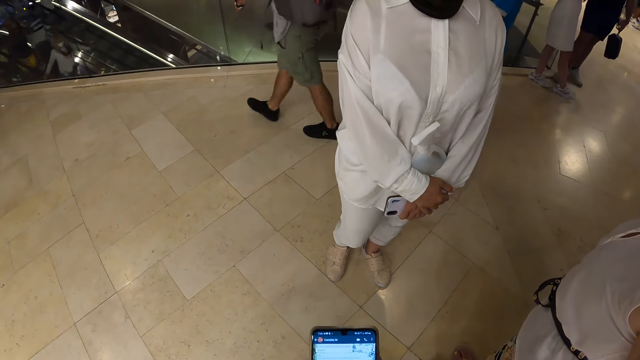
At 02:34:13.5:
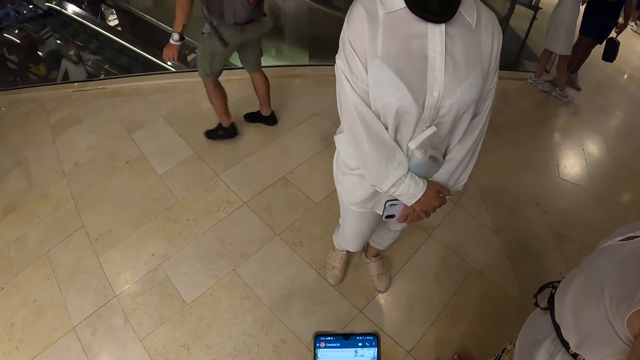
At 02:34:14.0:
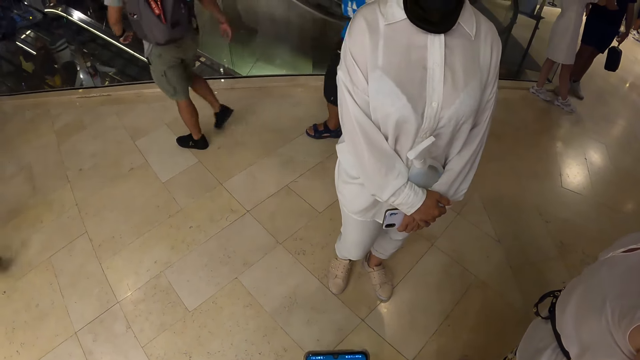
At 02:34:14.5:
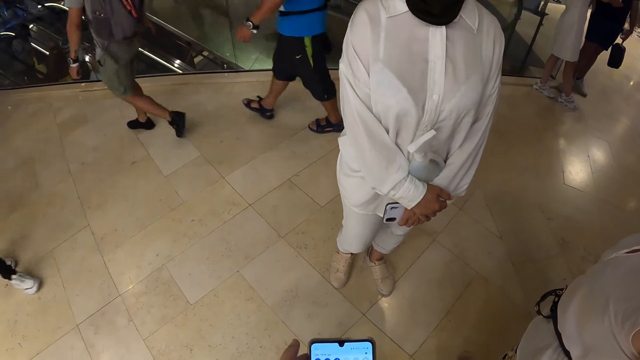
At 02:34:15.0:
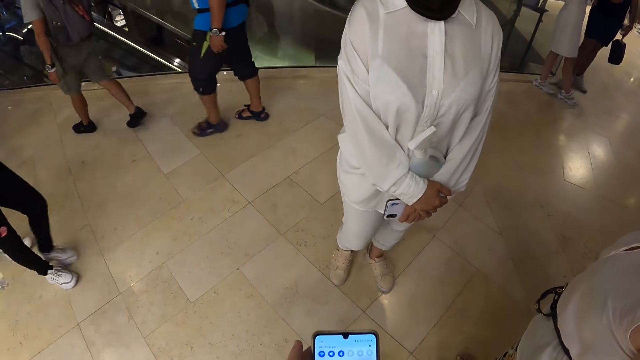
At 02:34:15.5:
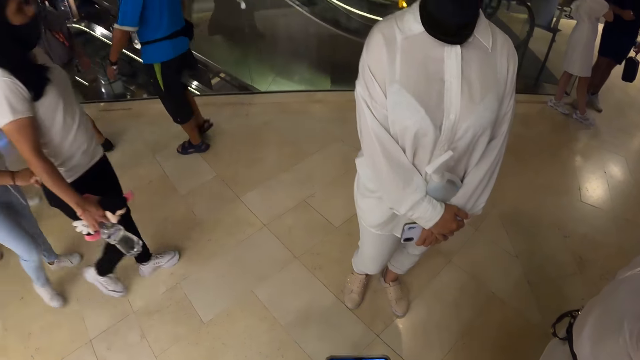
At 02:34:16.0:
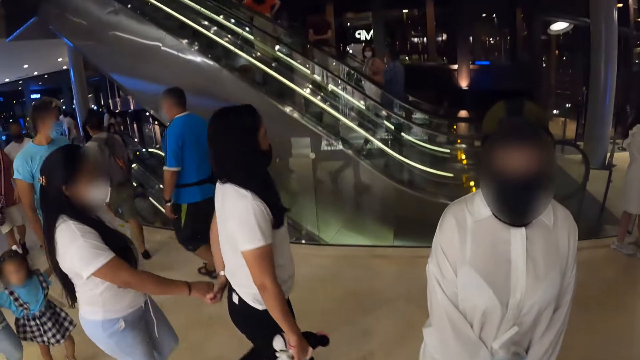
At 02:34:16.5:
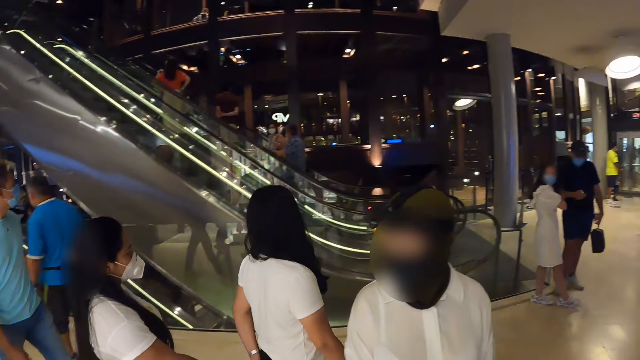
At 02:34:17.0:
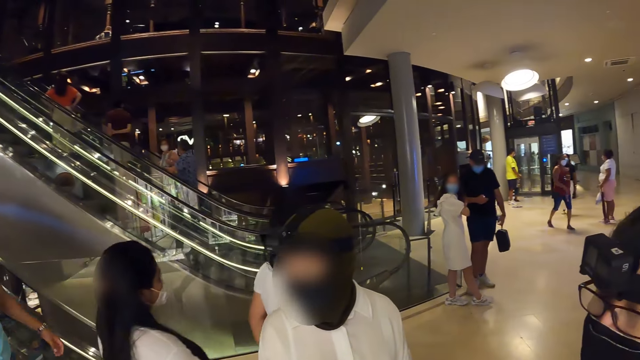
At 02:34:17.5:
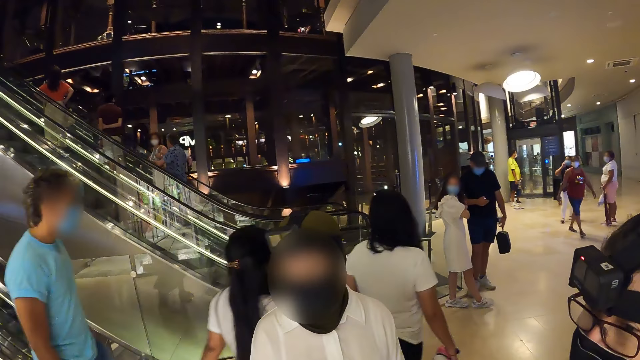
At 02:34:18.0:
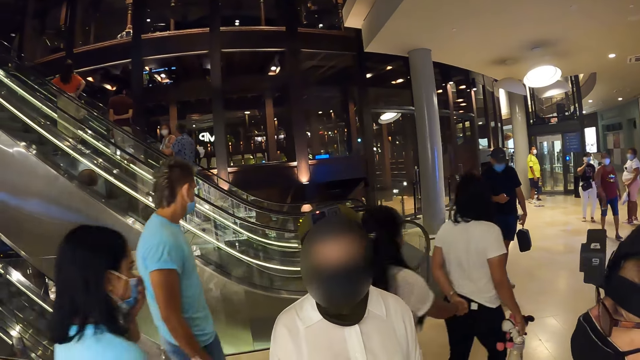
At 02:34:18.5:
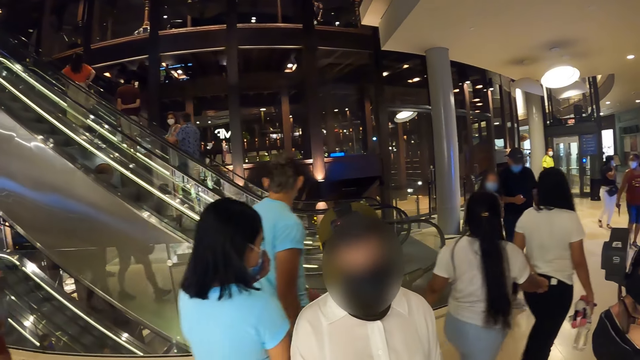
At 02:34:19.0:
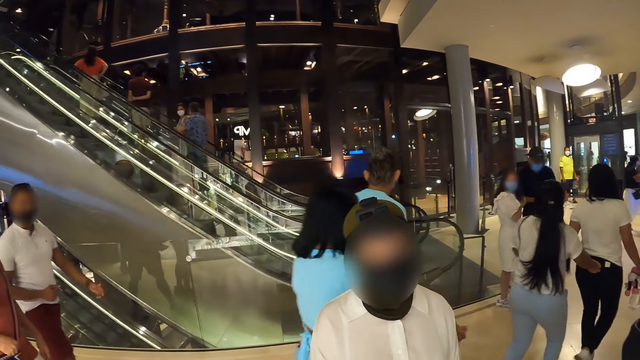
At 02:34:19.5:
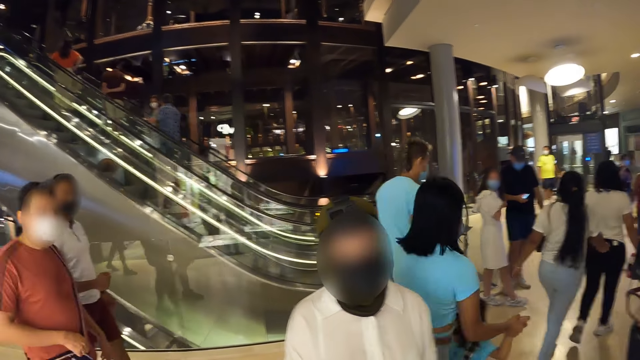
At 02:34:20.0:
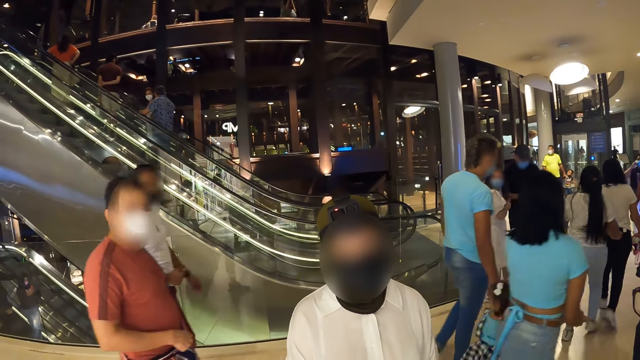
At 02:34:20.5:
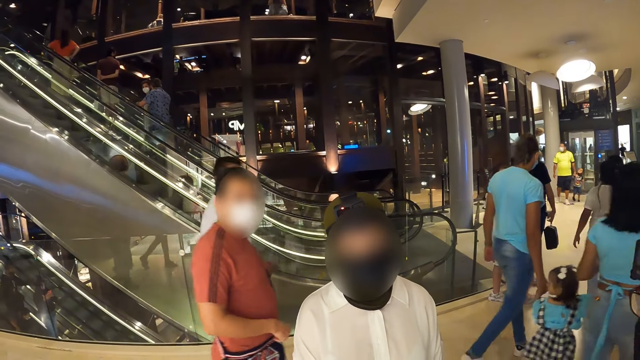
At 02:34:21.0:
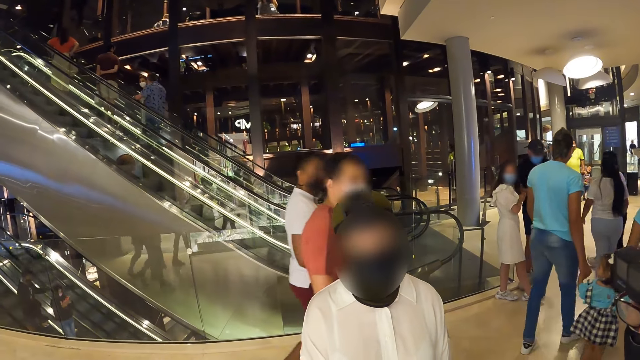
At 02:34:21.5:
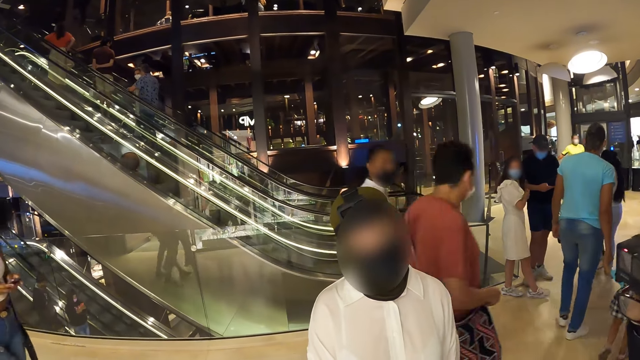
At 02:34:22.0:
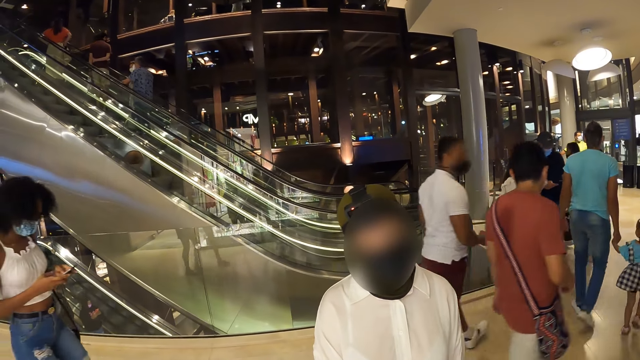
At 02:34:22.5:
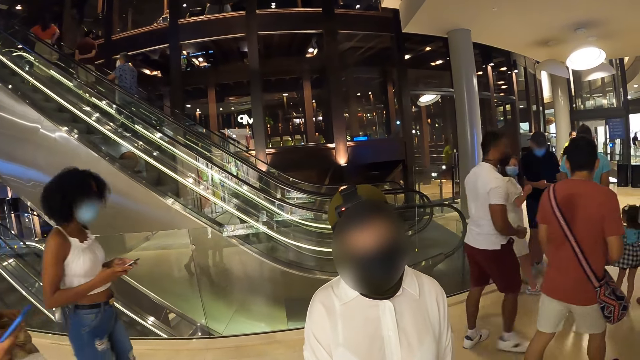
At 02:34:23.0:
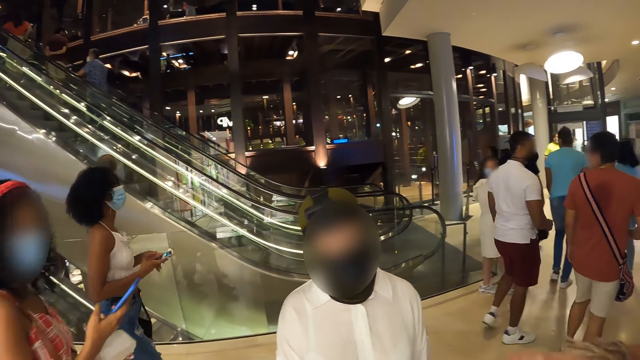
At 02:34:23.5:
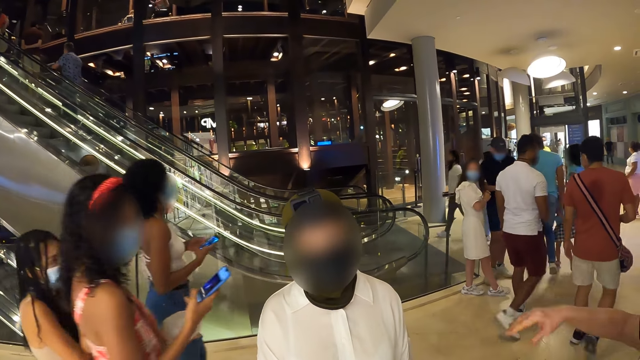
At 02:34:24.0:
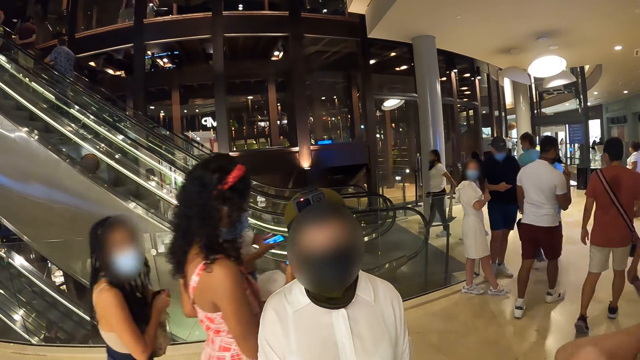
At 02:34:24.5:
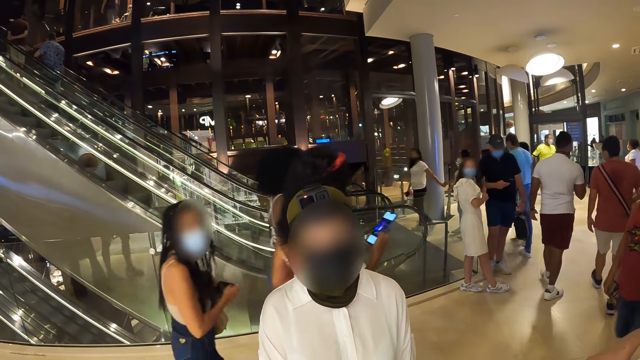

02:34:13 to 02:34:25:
A group of people walk past the camera wearer. The camera wearer converses with a person. The woman interacts with the camera wearer and another woman.

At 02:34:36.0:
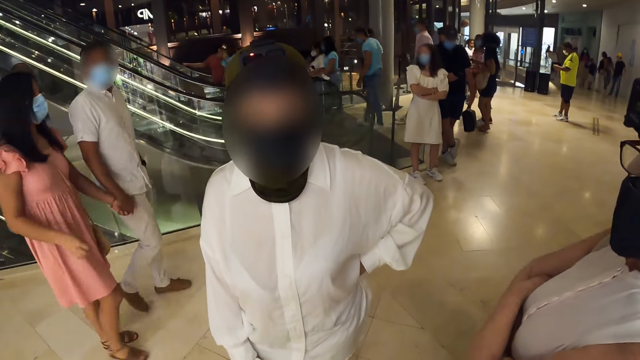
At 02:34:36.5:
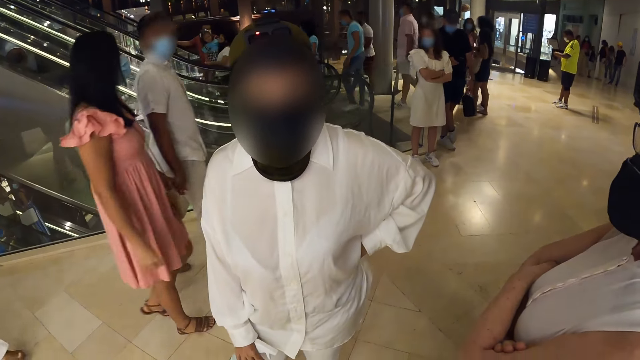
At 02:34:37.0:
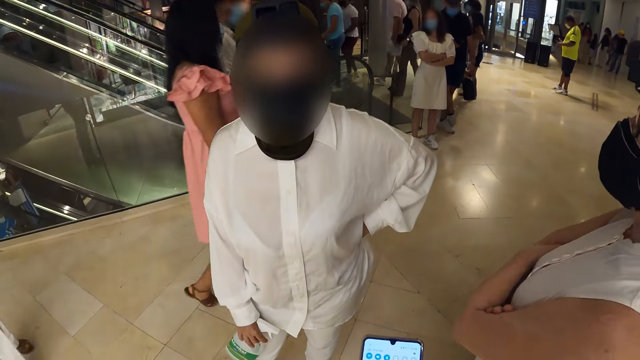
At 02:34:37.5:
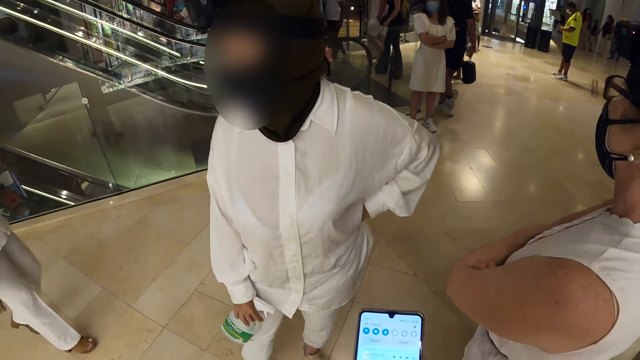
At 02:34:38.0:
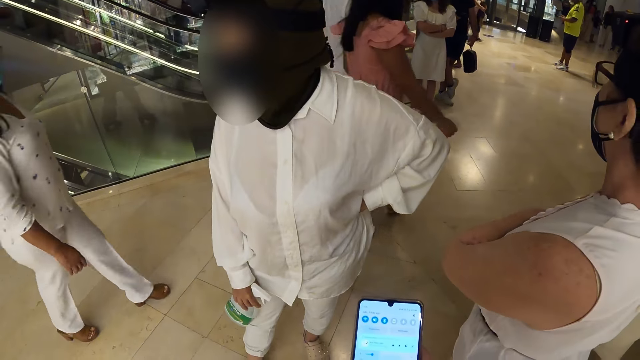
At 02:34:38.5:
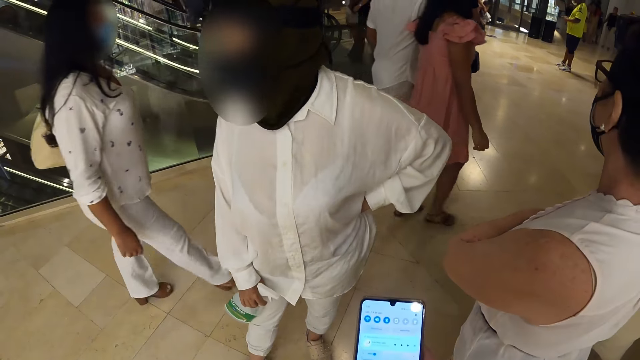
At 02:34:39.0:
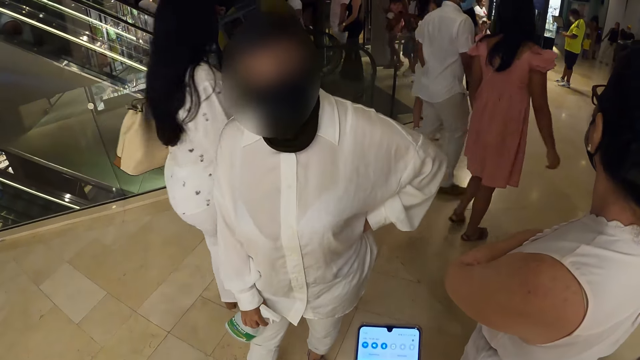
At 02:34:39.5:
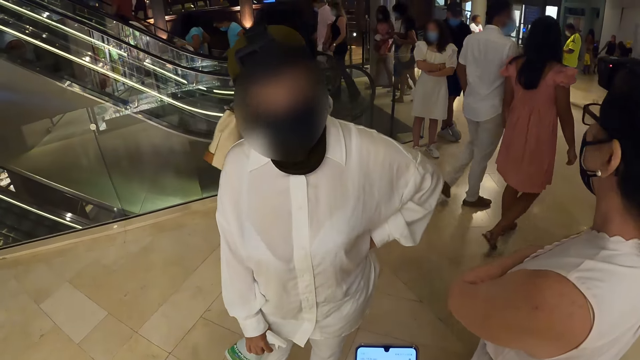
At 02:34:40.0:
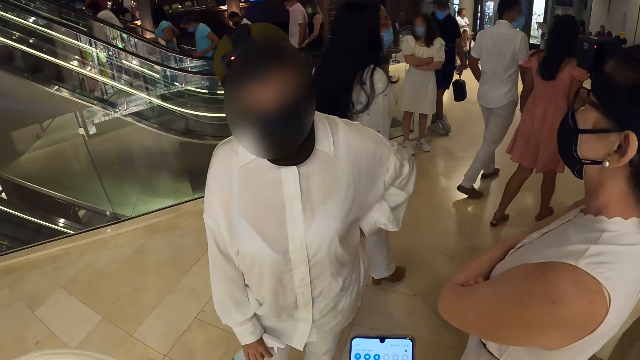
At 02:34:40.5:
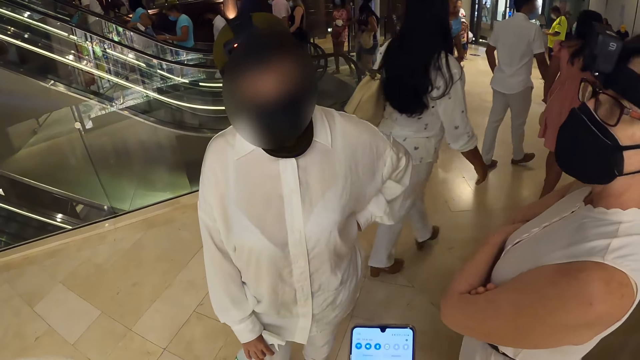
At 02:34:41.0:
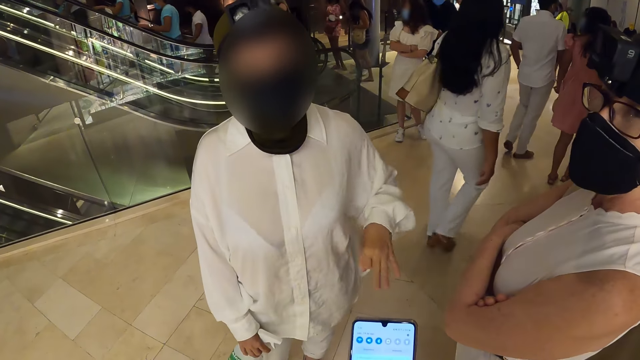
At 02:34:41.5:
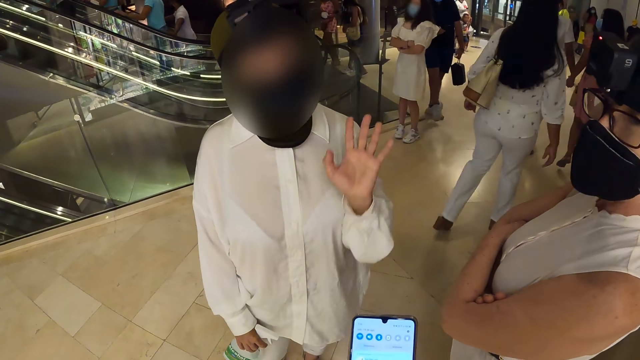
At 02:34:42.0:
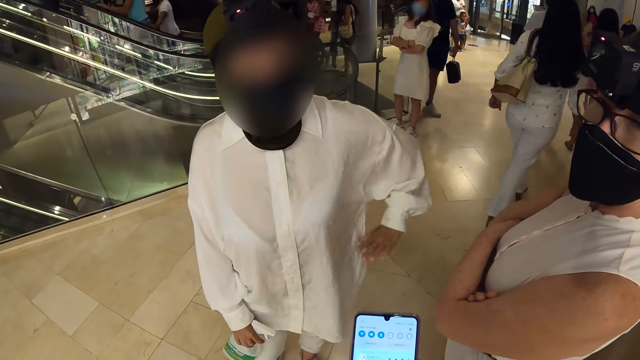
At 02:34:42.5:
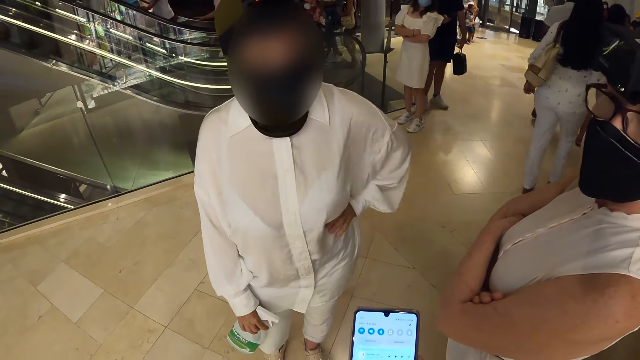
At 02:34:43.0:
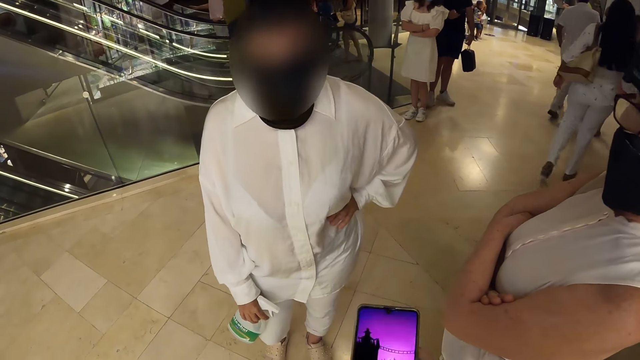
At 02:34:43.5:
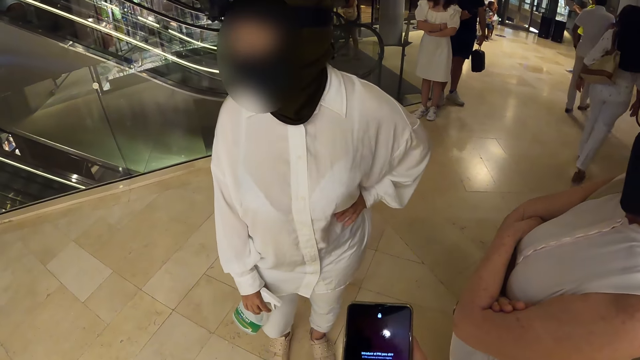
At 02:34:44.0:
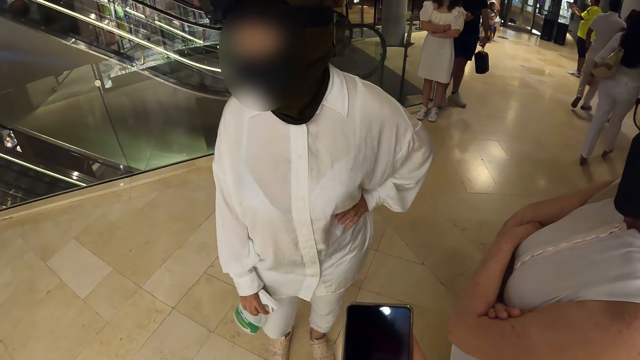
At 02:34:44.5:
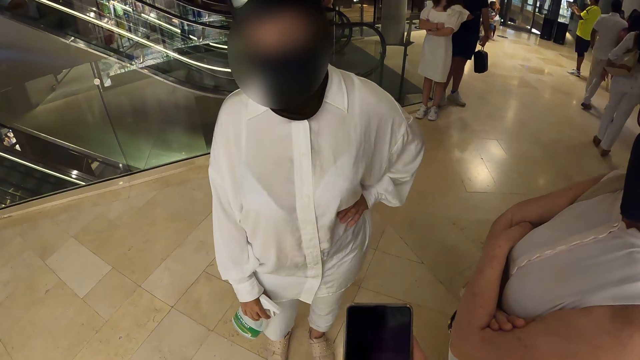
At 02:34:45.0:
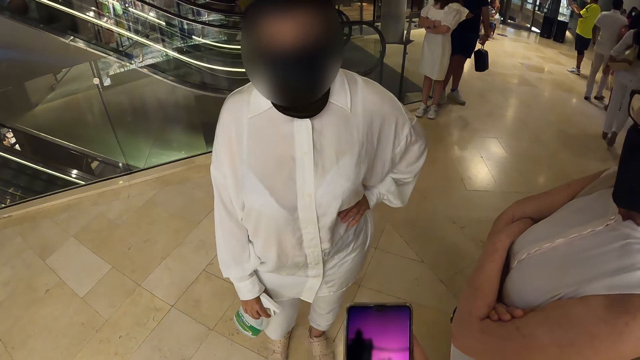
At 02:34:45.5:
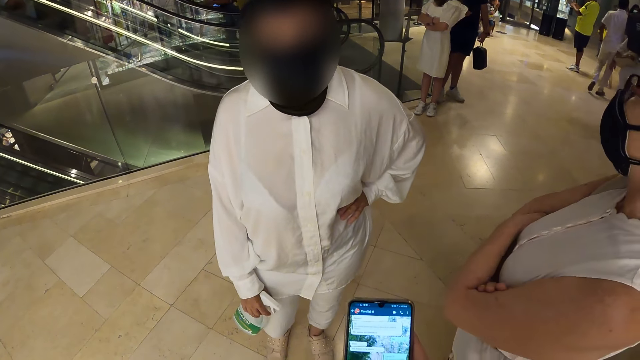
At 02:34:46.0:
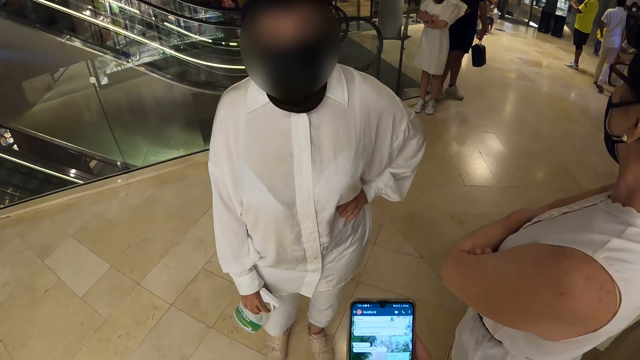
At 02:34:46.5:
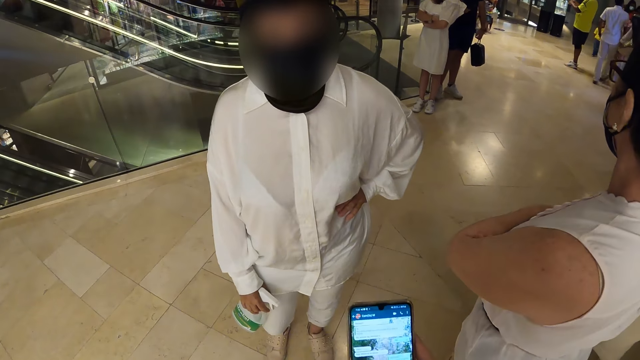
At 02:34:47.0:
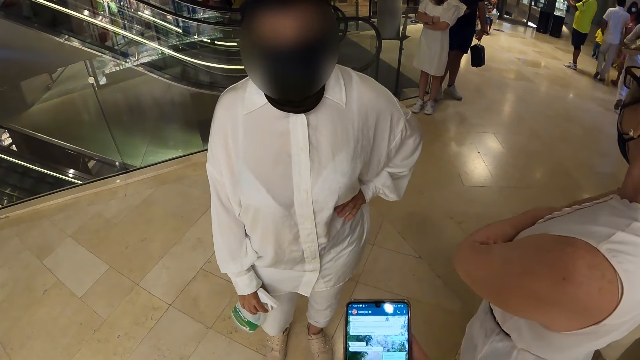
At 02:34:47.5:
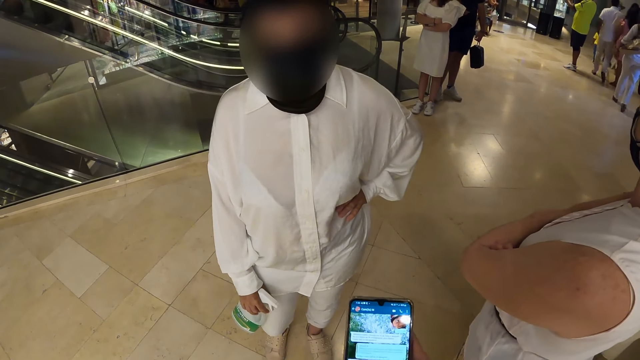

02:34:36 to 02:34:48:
The camera wearer operates the phone with her right hand. She touches the phone with her hands.
